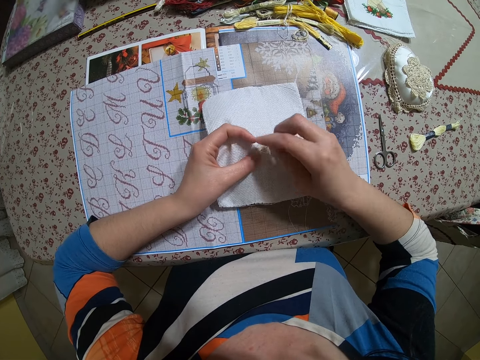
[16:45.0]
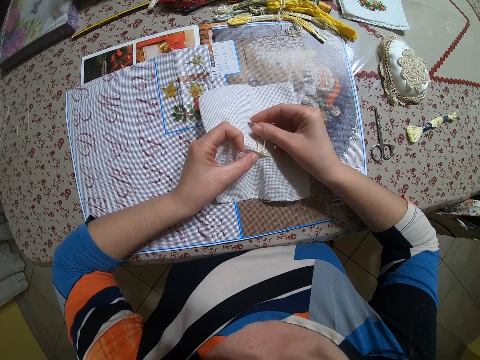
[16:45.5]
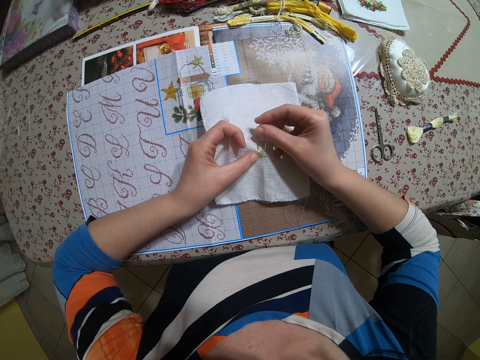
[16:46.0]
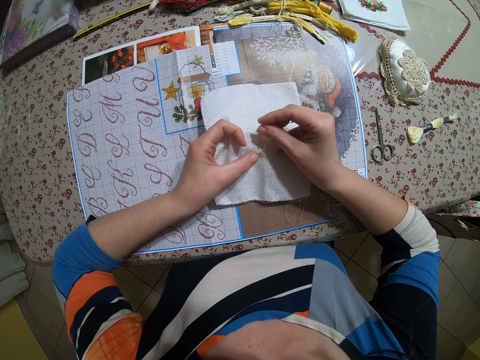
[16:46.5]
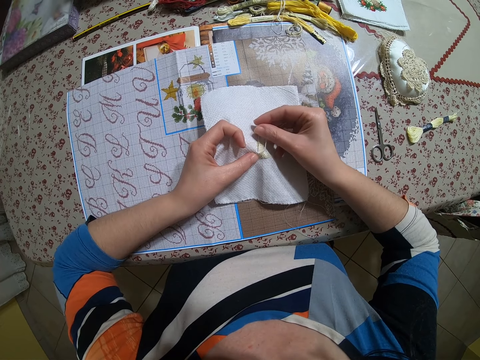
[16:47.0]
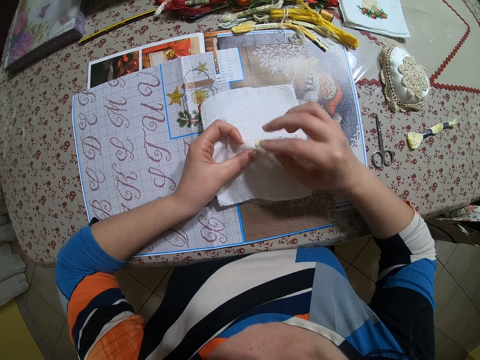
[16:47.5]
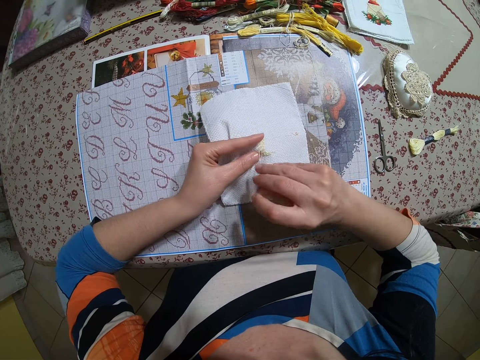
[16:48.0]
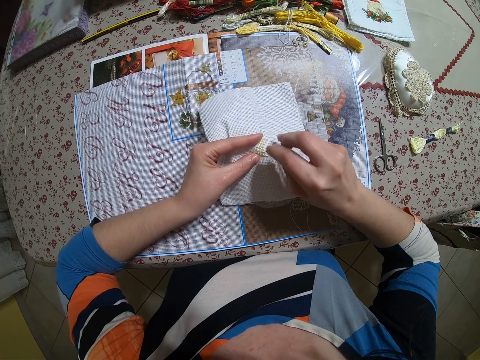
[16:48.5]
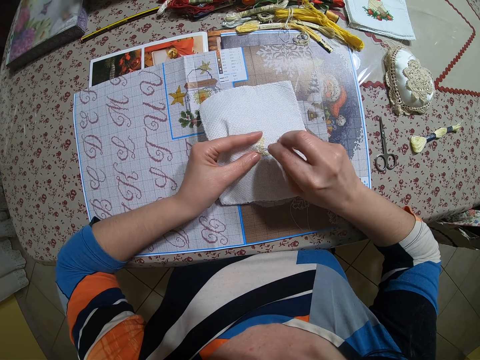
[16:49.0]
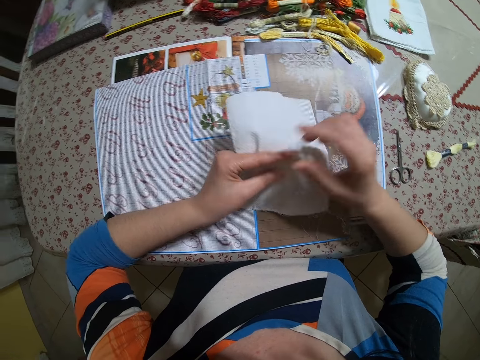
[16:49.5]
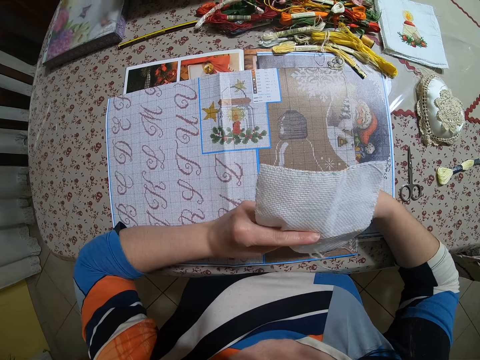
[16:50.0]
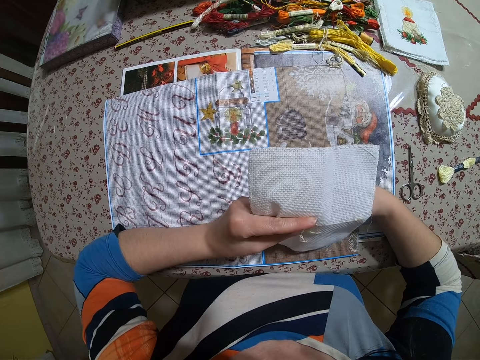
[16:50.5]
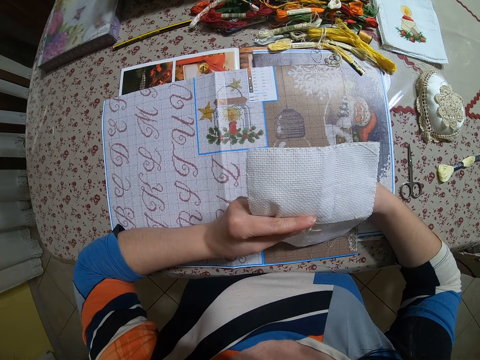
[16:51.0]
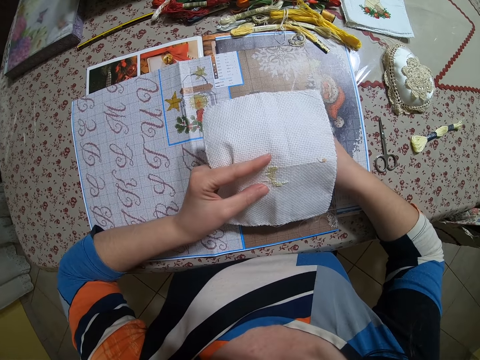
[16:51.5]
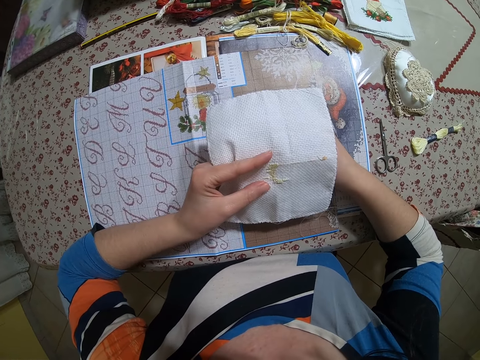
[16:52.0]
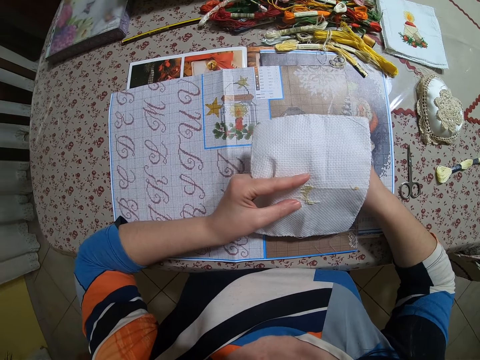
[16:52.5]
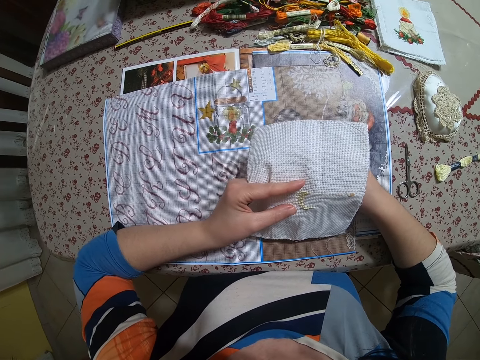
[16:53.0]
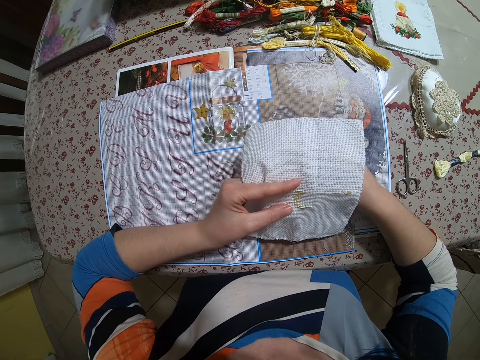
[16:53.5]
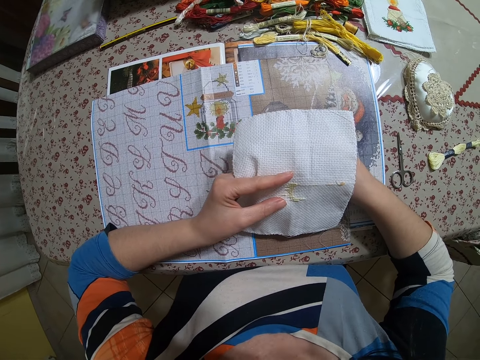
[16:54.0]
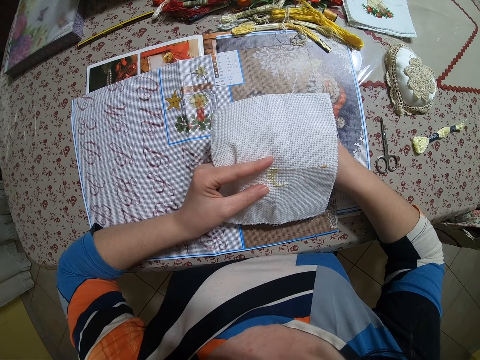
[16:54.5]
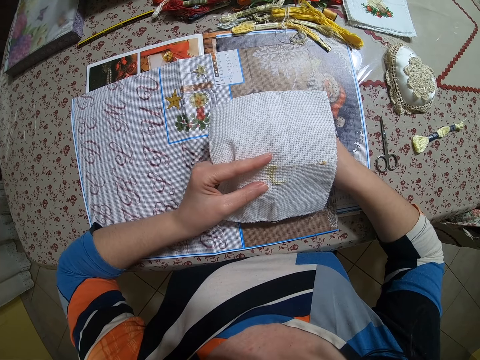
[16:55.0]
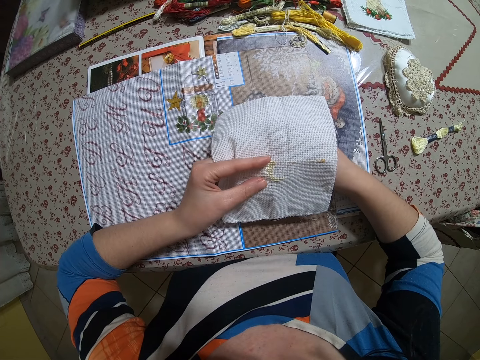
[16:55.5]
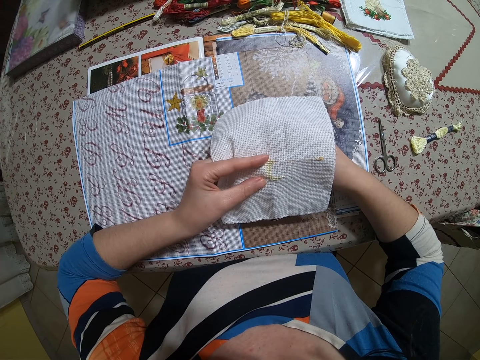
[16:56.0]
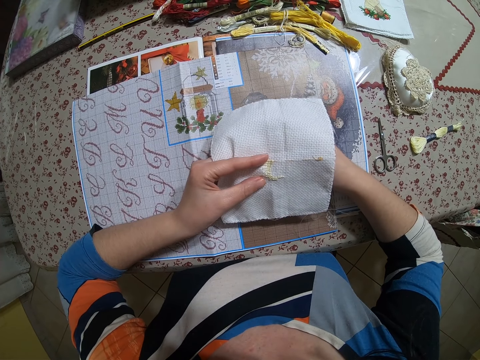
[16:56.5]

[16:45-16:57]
The camera wearer inserts the needle through the cloth. They pull the needle with their hand. They insert the needle through the cloth. They pull the needle with their hand.

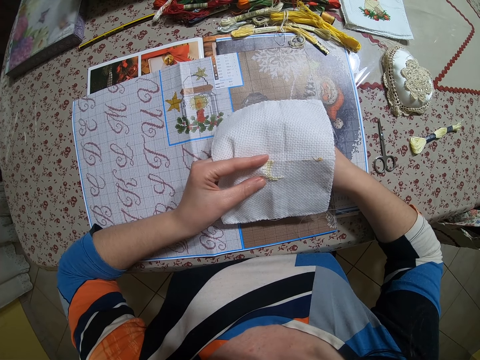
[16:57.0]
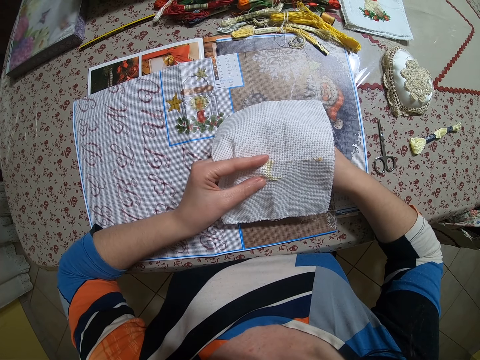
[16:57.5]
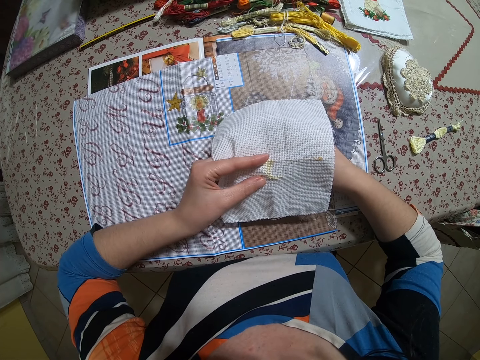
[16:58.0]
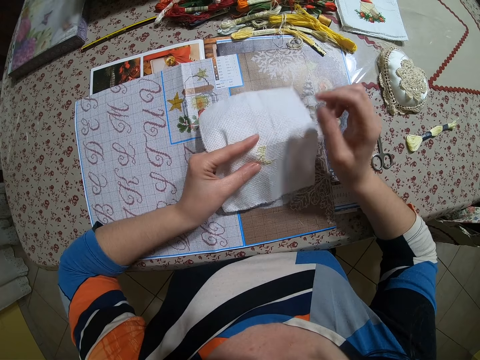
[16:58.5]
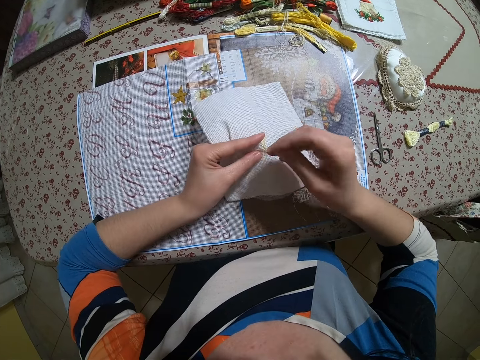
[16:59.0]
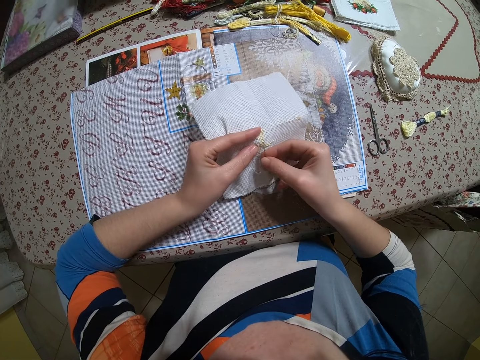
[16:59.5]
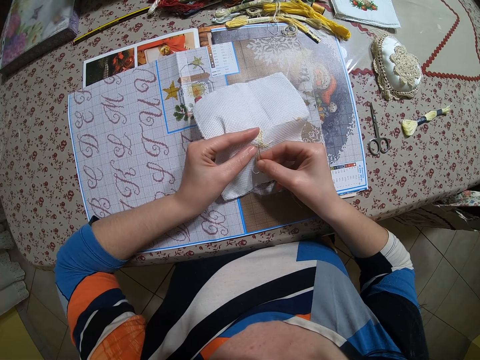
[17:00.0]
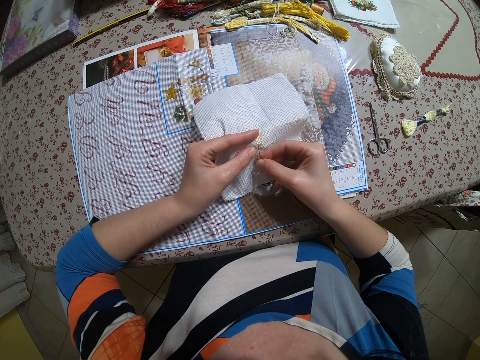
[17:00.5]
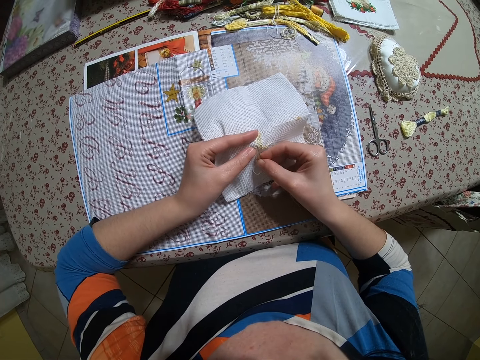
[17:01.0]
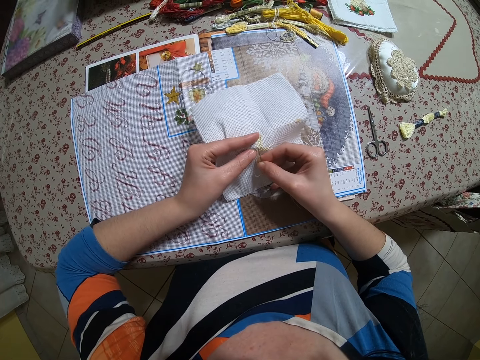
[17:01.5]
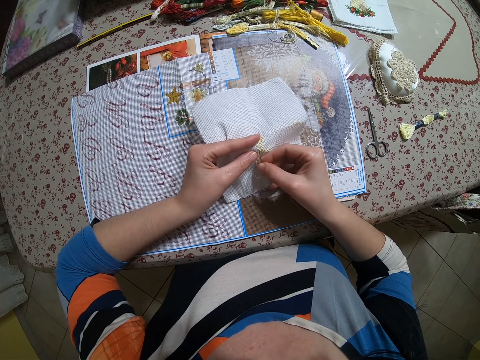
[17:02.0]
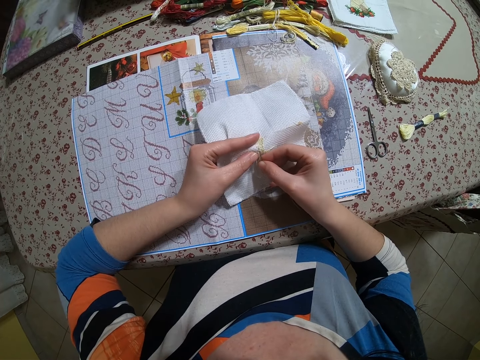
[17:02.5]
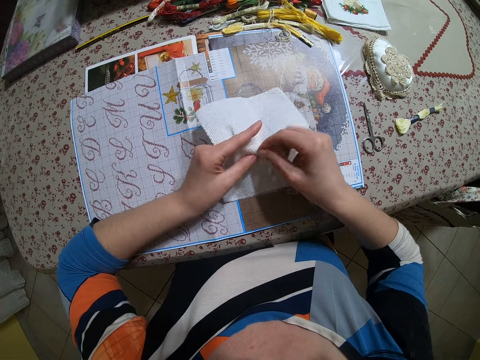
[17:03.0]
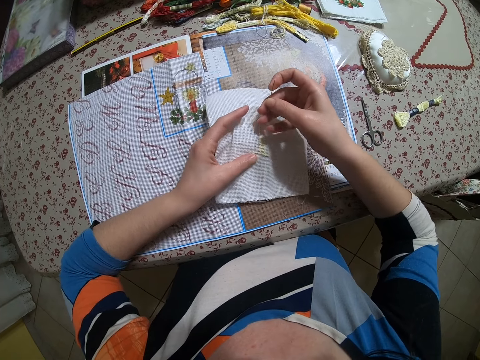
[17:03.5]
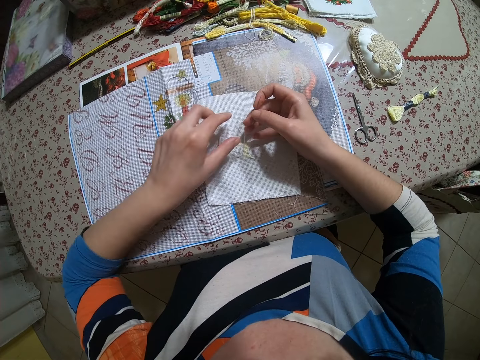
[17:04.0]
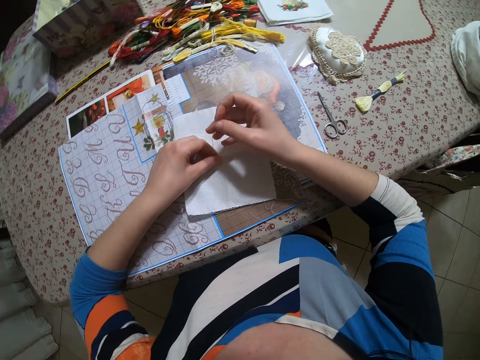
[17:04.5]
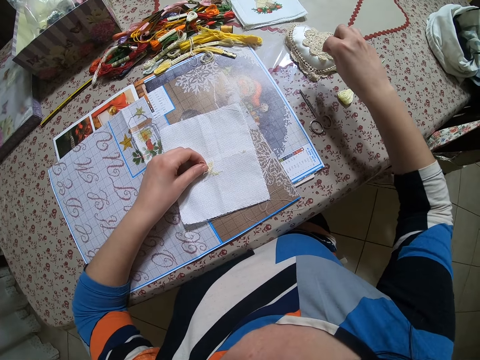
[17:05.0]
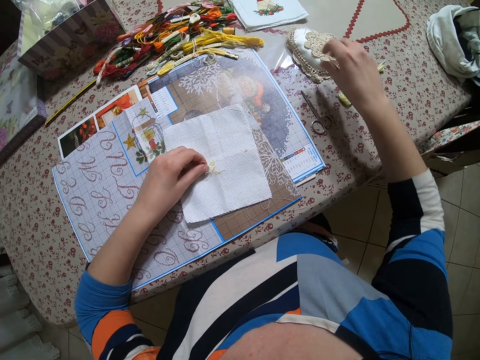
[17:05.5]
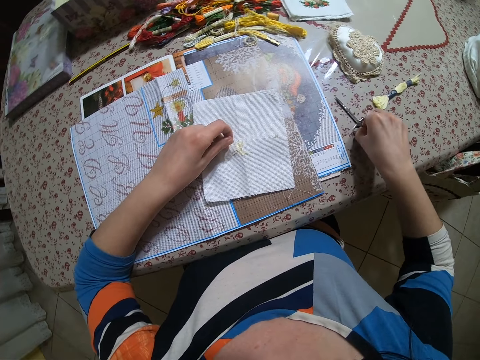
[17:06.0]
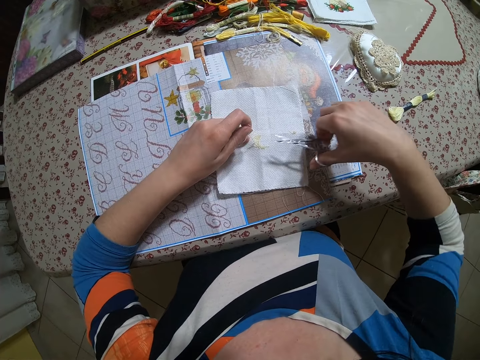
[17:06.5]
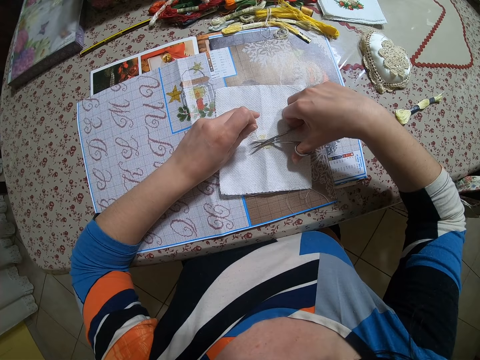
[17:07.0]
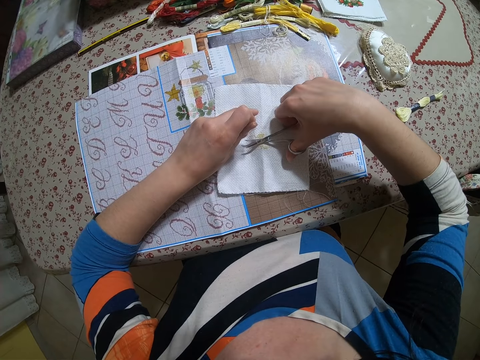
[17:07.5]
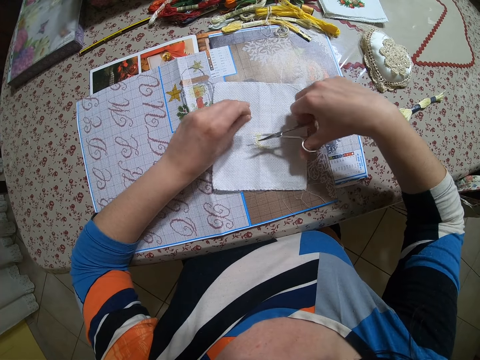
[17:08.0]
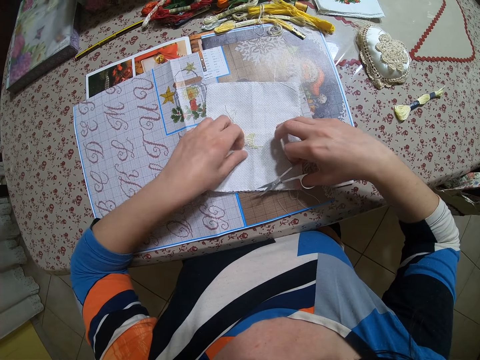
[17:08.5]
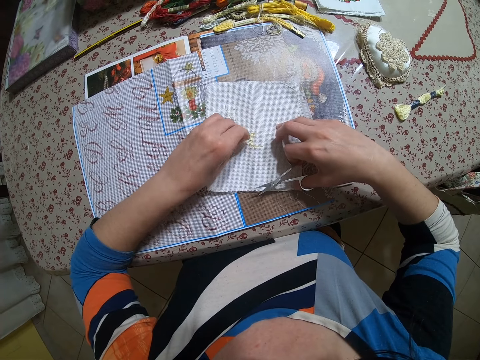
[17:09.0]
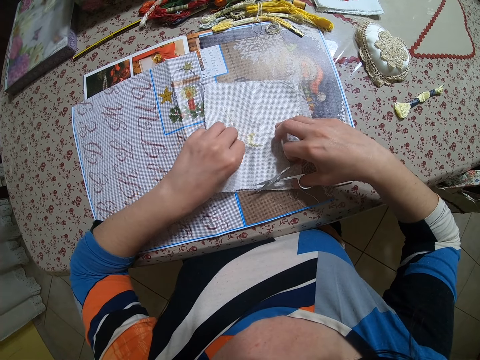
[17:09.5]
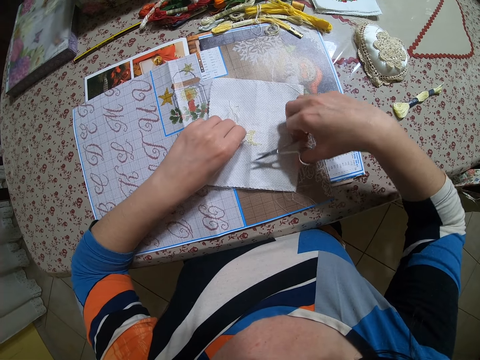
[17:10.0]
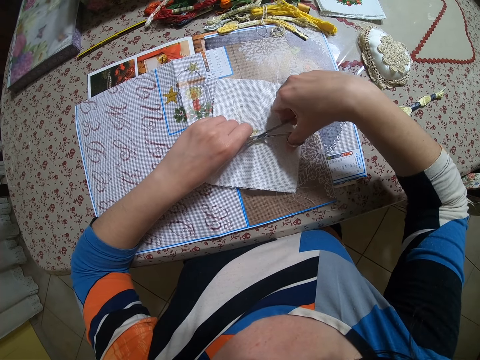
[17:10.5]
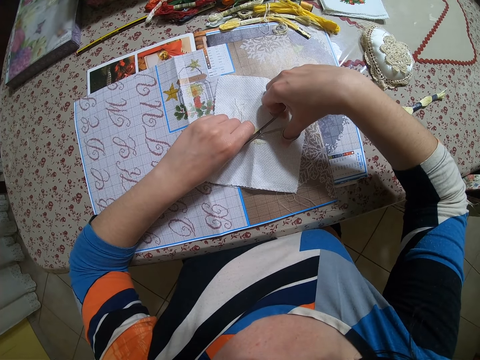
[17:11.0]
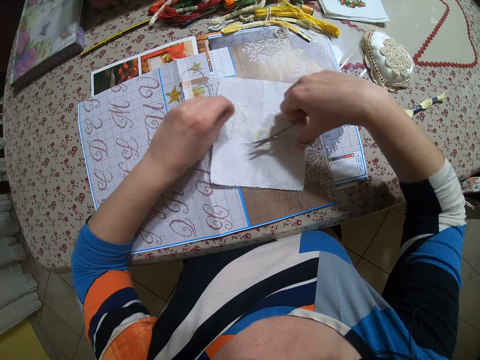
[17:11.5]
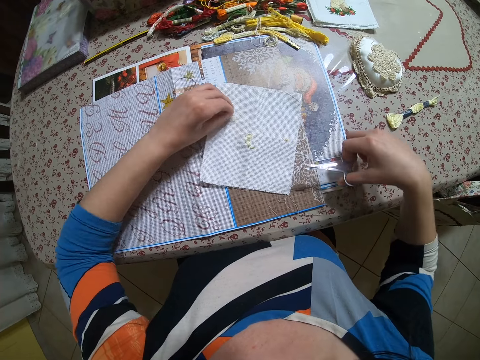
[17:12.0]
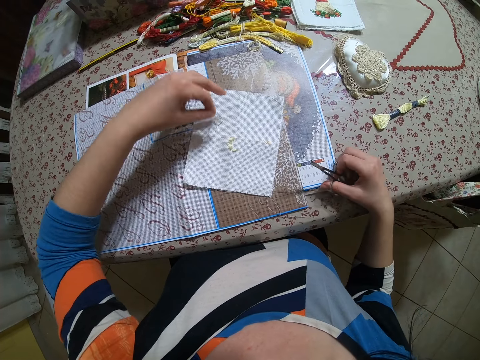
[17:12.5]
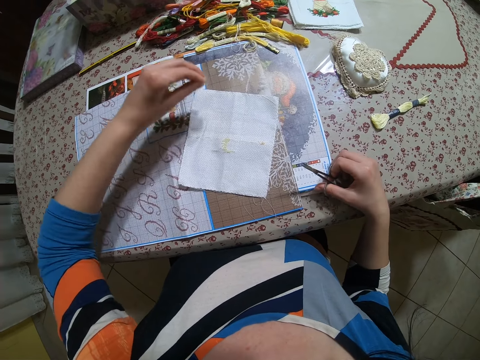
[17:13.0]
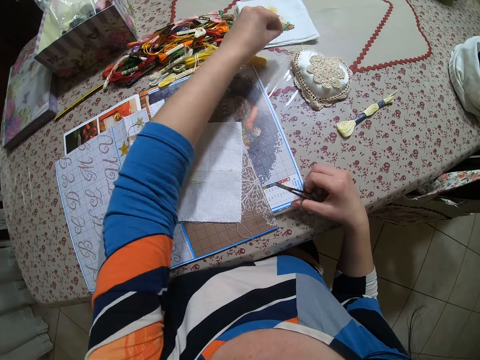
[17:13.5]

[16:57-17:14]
The camera wearer inserts the needle through the cloth. She pulls the needle with her hand. She inserts the needle through the cloth. She pulls the needle with her hand. She drops the piece of cloth on the table with her left hand. She places the thread on her other hand. She holds the needle and thread with her hands. She puts the needle in the needle pad on the table with her right hand. She picks the scissors from the table with her right hand. She cuts the thread on the piece of cloth with the scissors in her right hand. She adjusts the thread with her hand. She cuts the thread with the scissors. She picks the threads from the cloth with her left hand.
